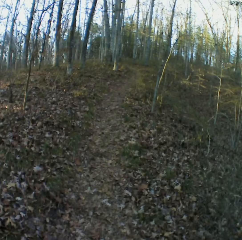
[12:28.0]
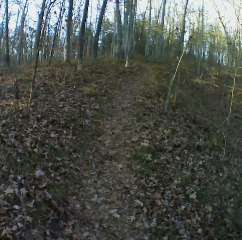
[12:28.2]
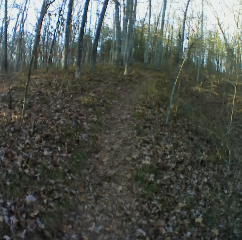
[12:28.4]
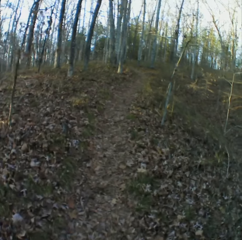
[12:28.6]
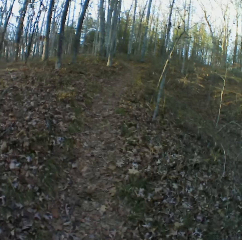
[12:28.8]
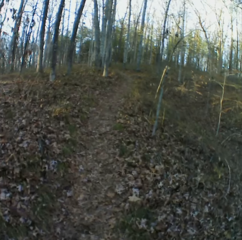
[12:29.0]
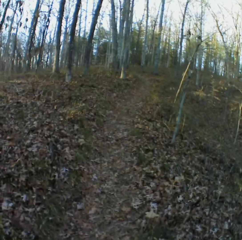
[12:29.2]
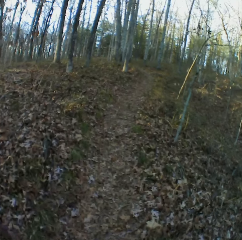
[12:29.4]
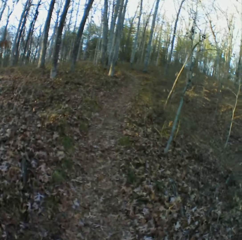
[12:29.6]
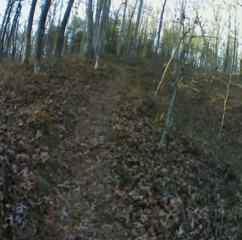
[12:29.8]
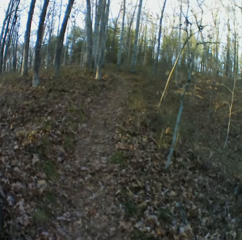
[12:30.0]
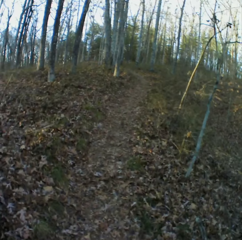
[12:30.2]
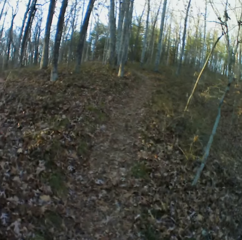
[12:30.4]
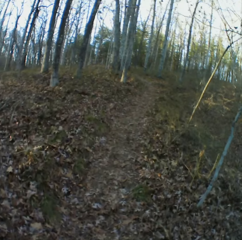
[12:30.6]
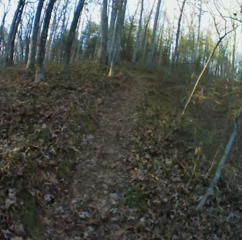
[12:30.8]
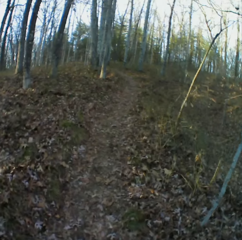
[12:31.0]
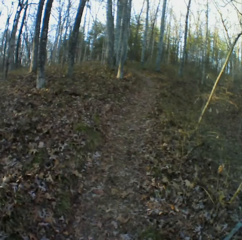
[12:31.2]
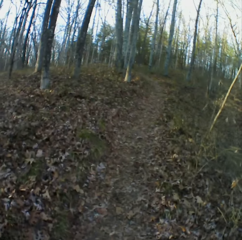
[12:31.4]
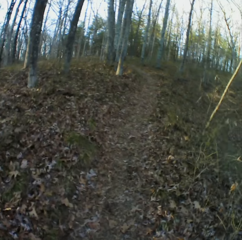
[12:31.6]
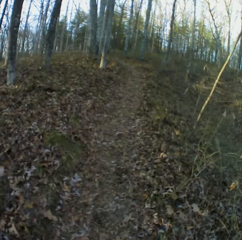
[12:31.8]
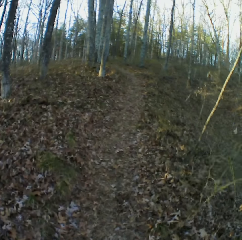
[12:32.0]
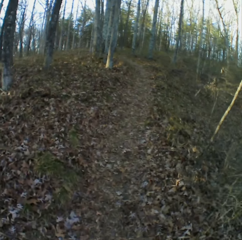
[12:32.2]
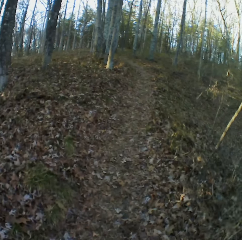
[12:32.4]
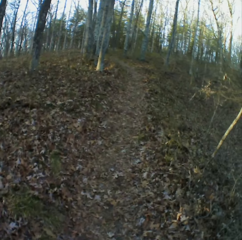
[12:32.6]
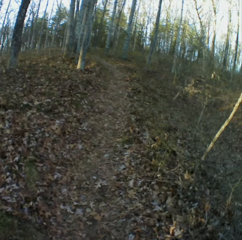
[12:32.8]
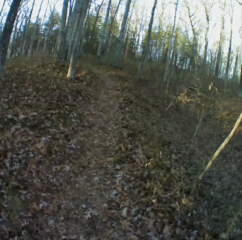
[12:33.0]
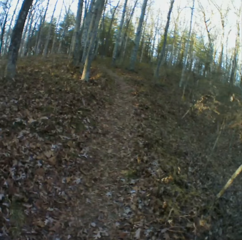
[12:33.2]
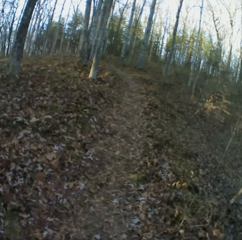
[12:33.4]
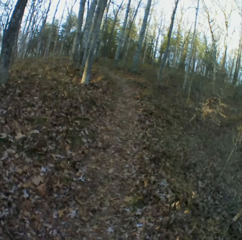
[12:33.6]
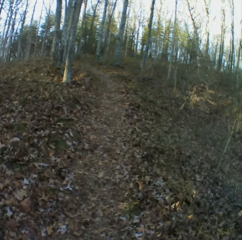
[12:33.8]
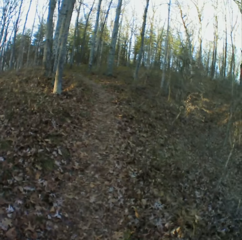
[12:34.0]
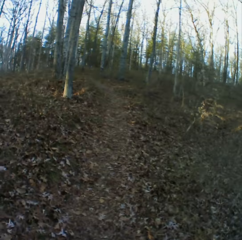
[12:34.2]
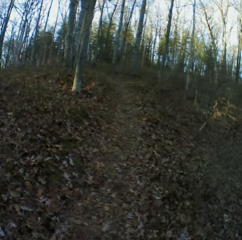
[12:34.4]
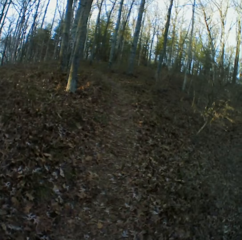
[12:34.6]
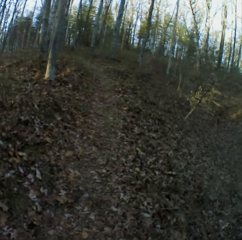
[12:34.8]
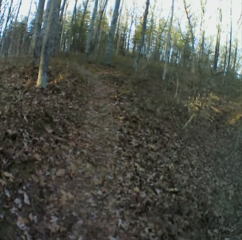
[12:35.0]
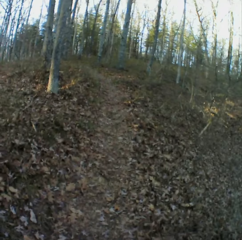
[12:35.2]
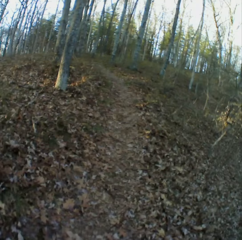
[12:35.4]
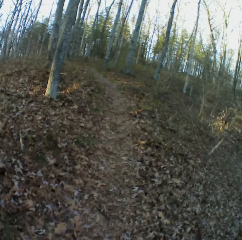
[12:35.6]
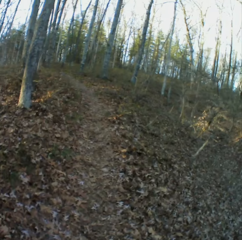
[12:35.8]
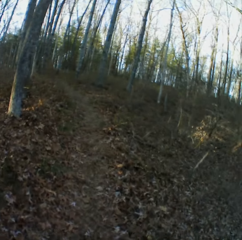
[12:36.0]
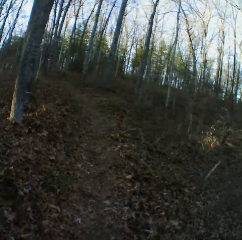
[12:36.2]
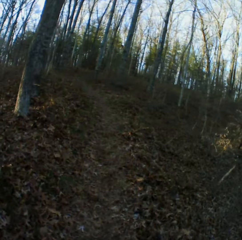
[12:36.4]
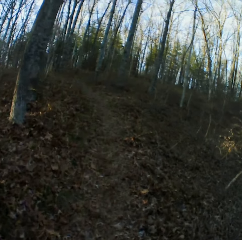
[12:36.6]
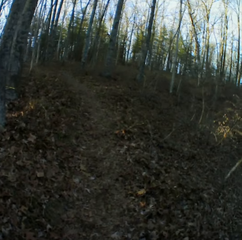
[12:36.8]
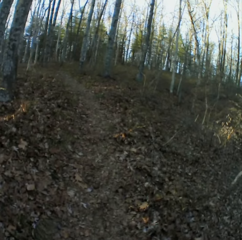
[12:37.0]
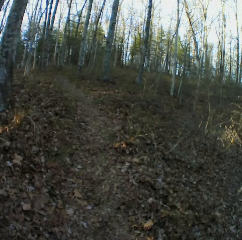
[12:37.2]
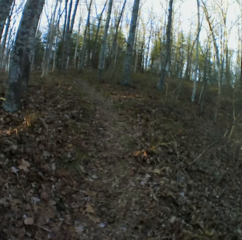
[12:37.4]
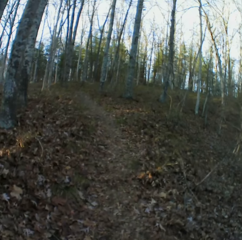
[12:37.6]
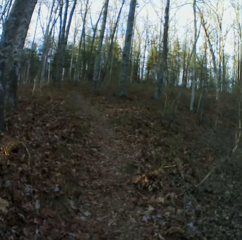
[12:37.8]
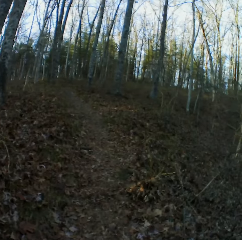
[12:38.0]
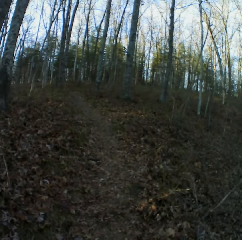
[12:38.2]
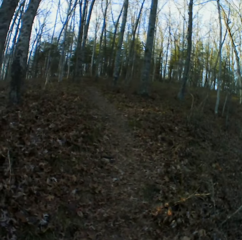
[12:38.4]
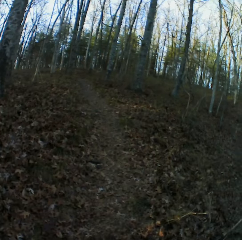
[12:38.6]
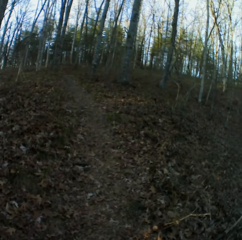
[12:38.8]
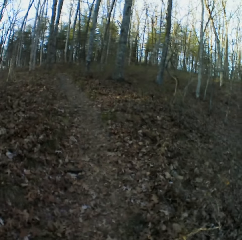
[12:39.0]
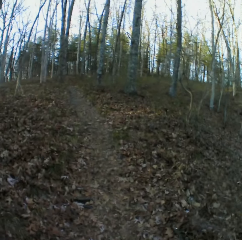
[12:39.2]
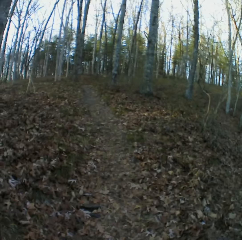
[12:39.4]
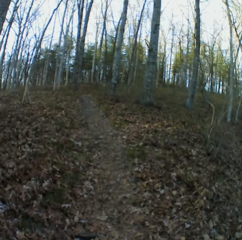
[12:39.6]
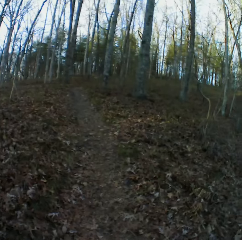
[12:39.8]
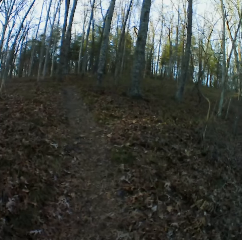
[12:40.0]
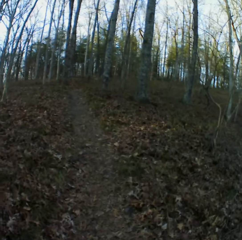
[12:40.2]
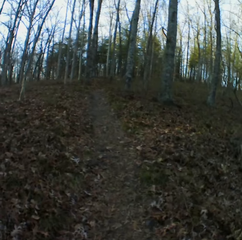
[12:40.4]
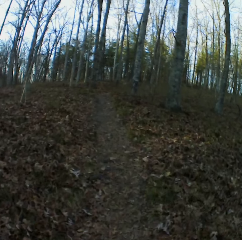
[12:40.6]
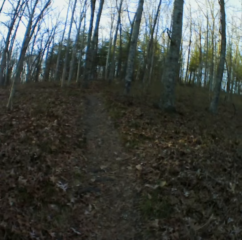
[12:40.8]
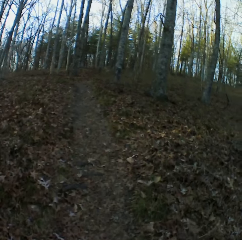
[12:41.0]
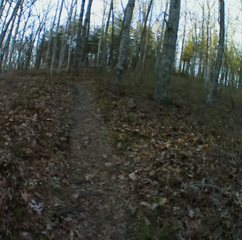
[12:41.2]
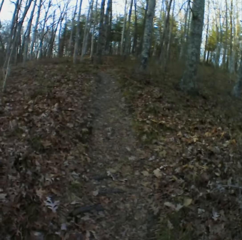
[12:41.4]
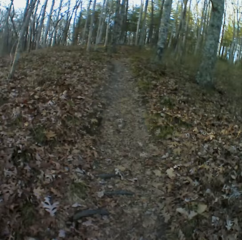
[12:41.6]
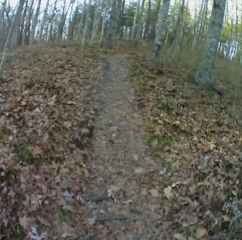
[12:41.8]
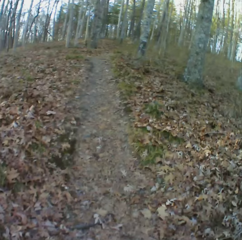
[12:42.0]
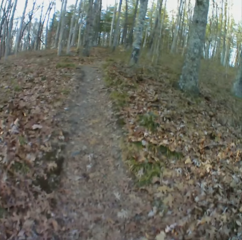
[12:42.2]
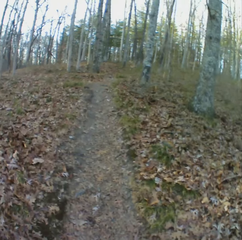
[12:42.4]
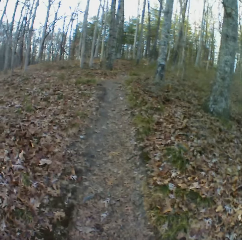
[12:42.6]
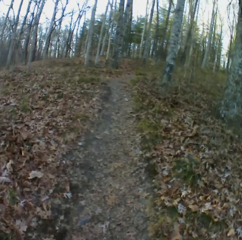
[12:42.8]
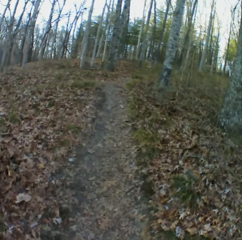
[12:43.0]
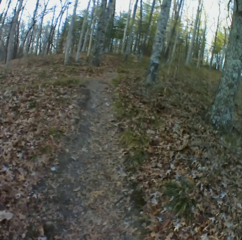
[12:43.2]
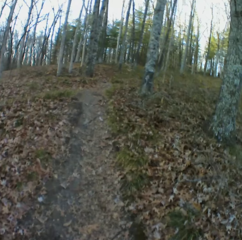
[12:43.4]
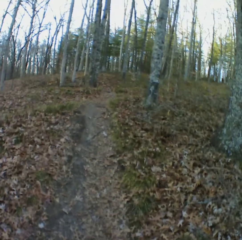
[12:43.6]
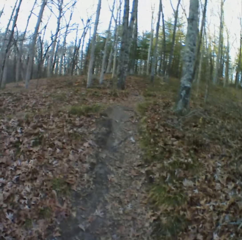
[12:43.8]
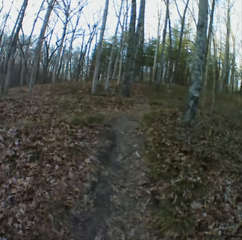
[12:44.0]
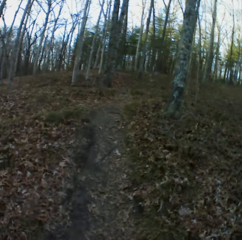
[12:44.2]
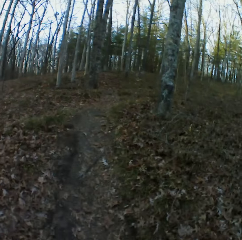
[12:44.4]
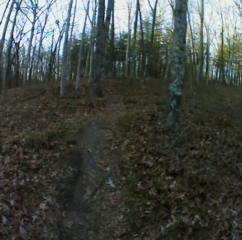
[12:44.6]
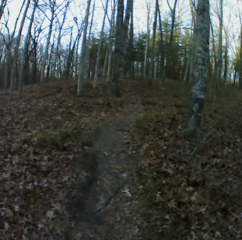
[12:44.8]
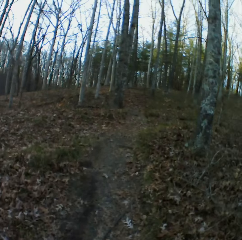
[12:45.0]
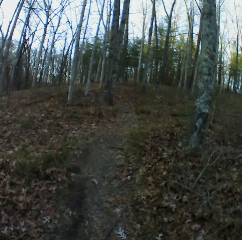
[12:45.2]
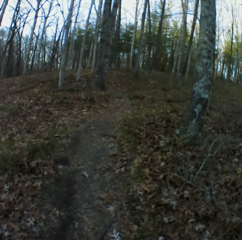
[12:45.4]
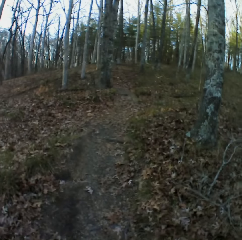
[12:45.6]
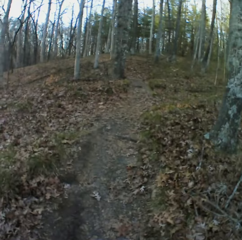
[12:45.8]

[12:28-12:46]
The camera wearer coughs. They sneeze. They sneeze again. They cough.

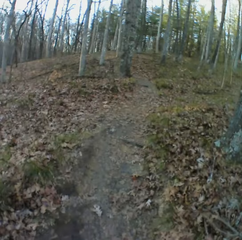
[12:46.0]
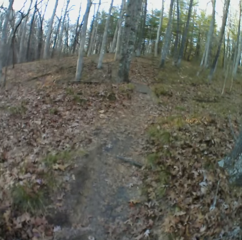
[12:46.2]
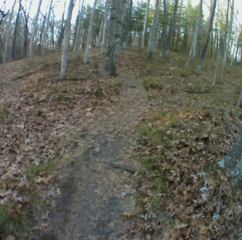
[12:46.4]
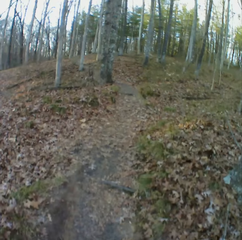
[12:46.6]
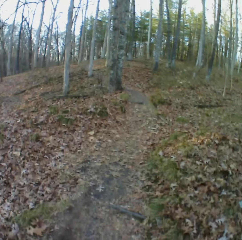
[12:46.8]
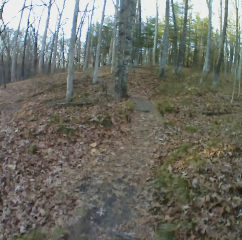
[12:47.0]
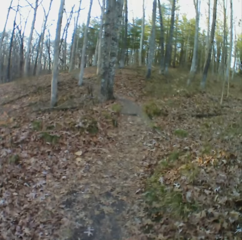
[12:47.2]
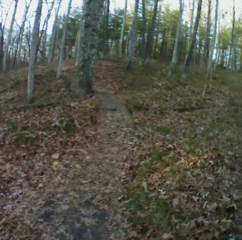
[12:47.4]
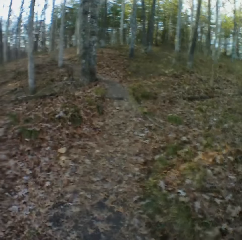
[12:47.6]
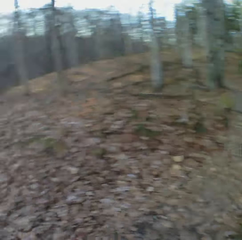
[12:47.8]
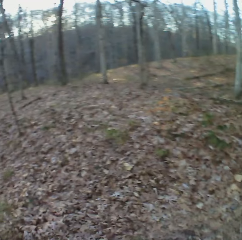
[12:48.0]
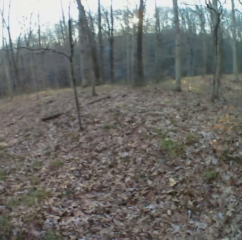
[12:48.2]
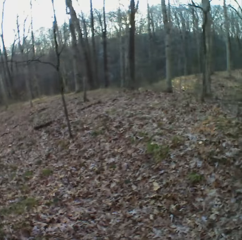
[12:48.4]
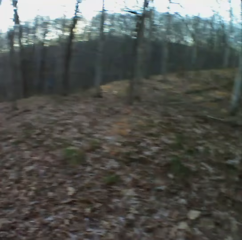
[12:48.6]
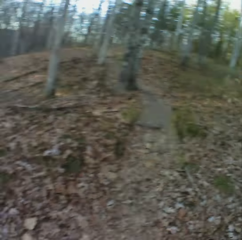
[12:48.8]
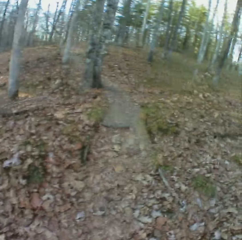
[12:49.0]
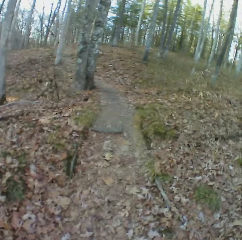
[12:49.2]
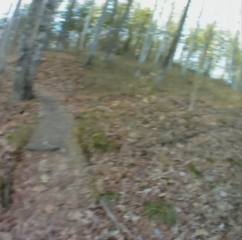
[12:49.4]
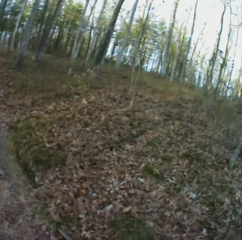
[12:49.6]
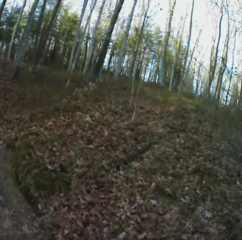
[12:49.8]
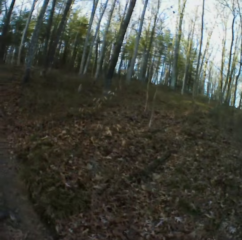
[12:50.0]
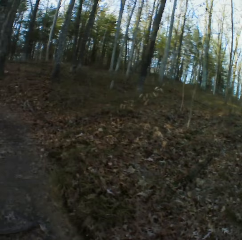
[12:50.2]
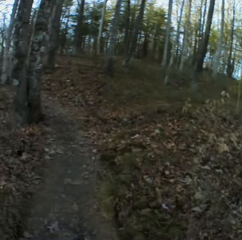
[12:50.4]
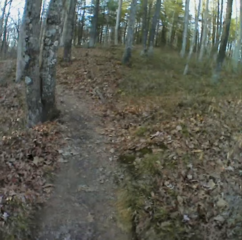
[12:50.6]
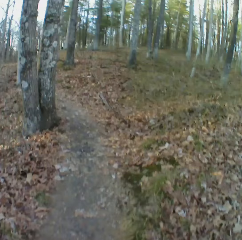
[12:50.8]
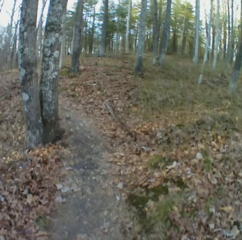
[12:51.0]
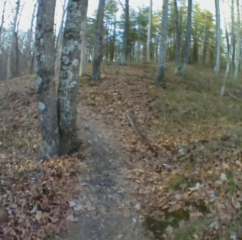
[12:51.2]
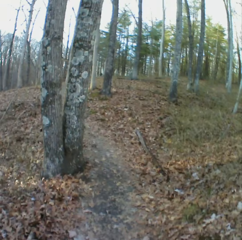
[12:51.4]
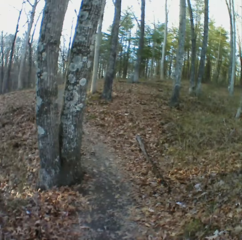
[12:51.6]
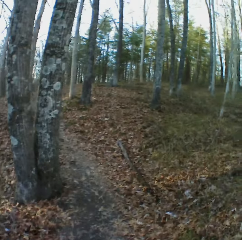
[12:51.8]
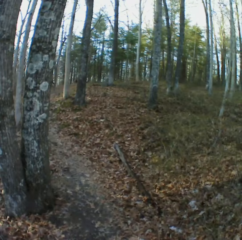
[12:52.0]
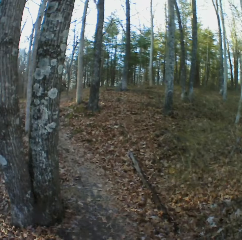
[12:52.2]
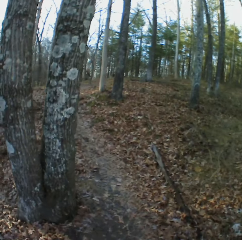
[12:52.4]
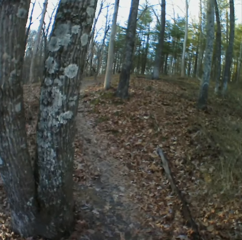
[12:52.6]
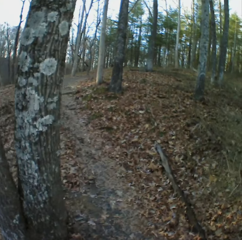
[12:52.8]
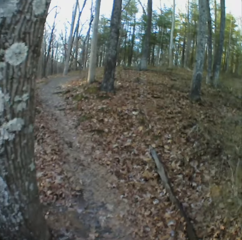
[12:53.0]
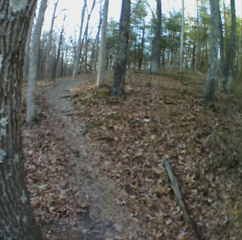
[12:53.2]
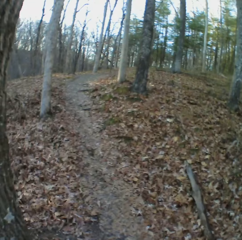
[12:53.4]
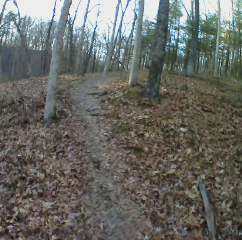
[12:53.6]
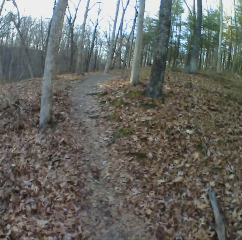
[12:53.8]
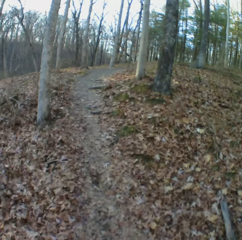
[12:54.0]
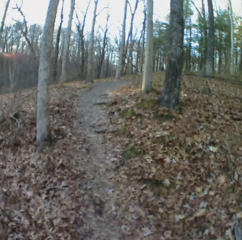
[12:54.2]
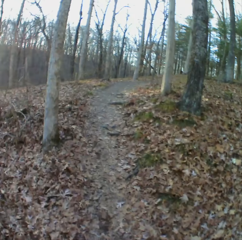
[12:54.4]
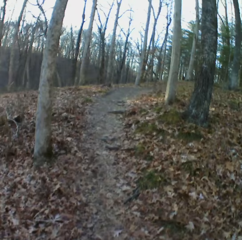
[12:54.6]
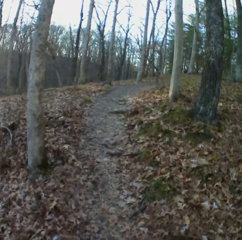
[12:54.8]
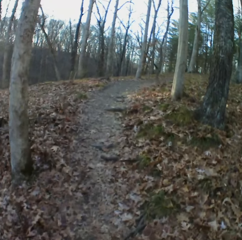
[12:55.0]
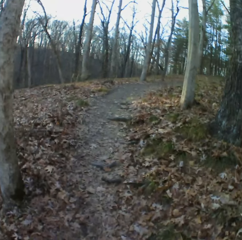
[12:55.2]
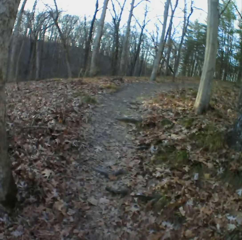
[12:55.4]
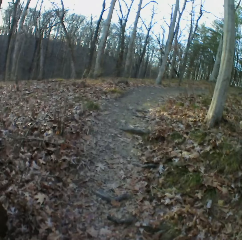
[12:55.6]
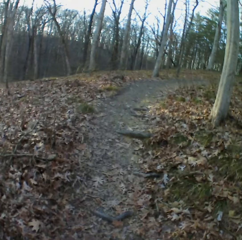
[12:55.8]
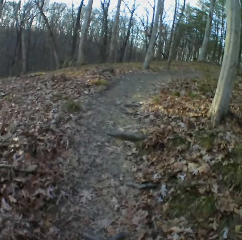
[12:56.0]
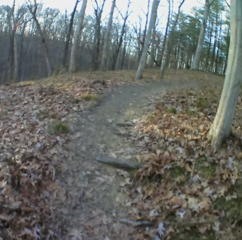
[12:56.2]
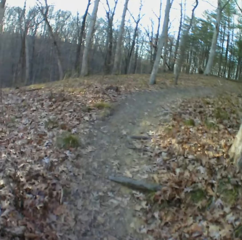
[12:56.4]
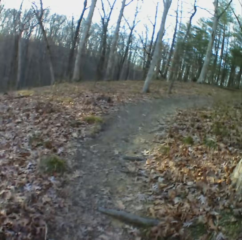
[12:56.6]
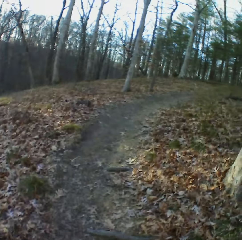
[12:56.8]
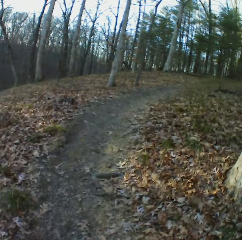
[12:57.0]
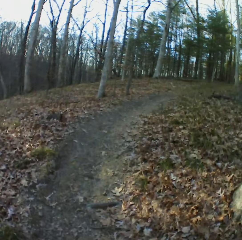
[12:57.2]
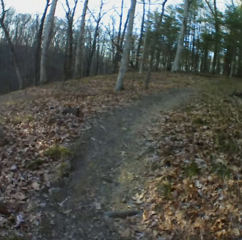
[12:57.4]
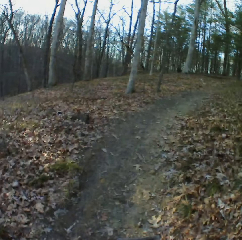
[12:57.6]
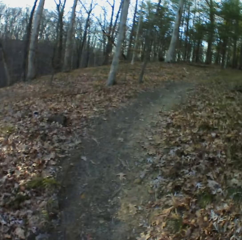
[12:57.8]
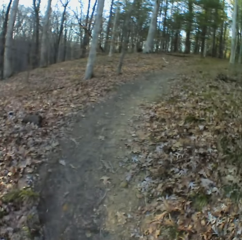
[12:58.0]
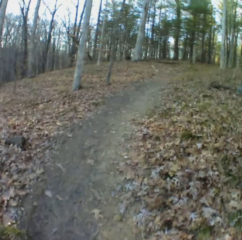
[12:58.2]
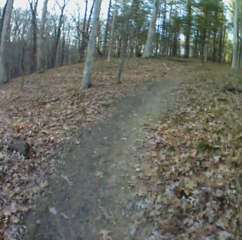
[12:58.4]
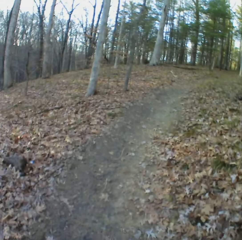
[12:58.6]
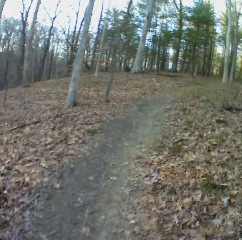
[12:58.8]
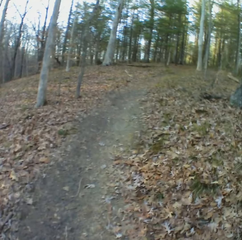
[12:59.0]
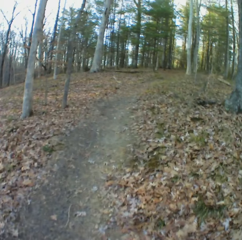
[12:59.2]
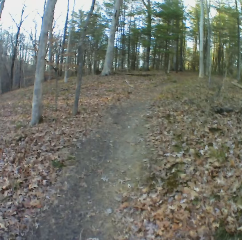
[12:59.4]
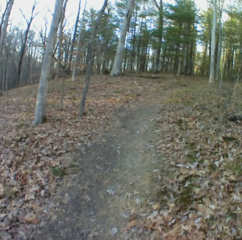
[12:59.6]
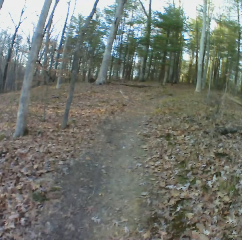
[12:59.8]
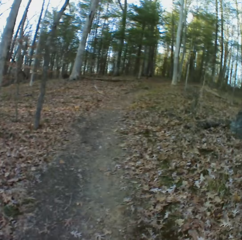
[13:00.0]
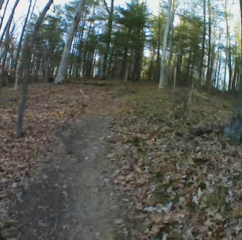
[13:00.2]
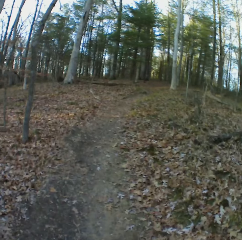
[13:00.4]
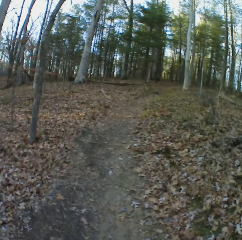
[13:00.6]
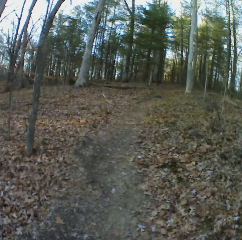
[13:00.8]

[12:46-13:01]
The camera wearer sneezes. They cough. They cough again.
